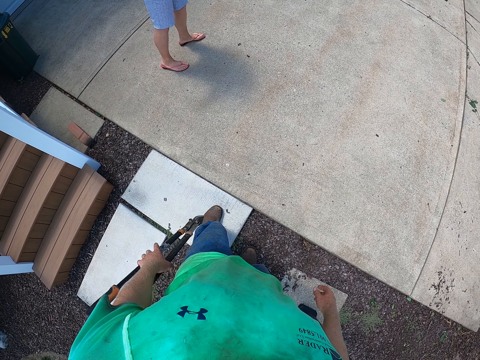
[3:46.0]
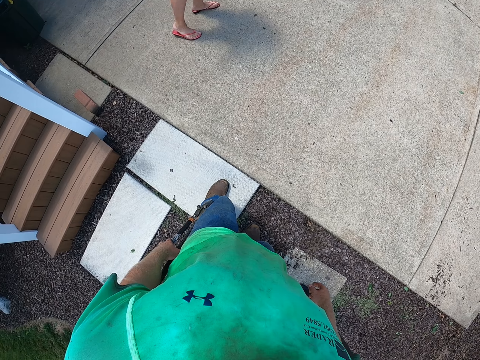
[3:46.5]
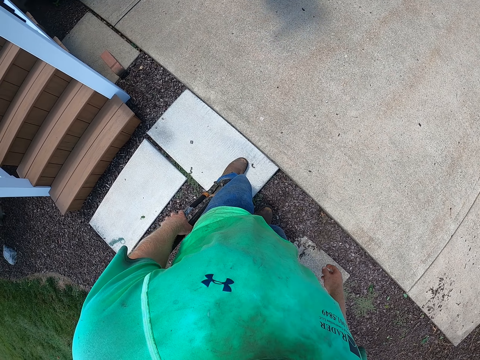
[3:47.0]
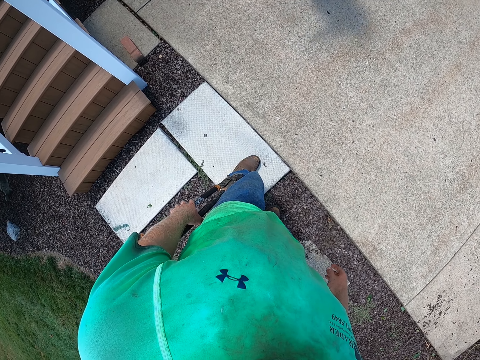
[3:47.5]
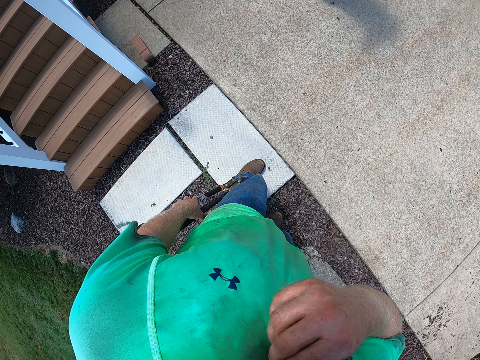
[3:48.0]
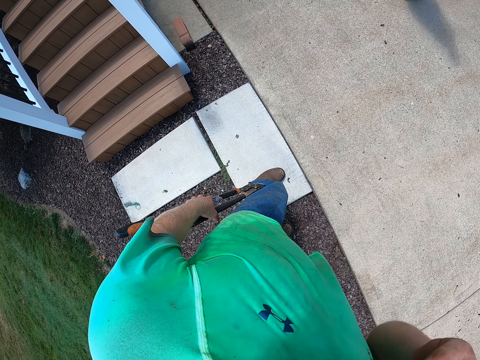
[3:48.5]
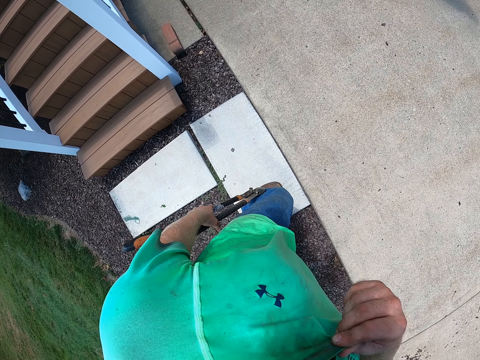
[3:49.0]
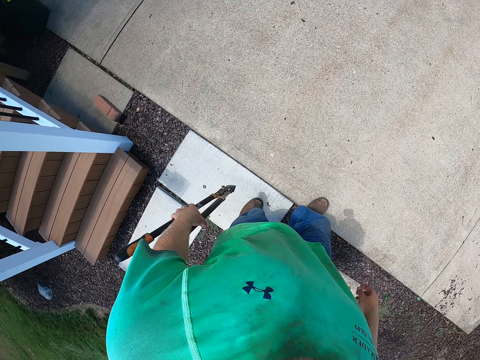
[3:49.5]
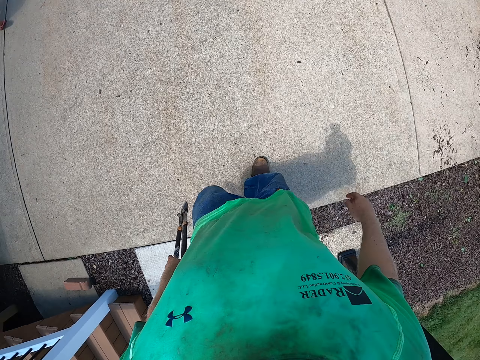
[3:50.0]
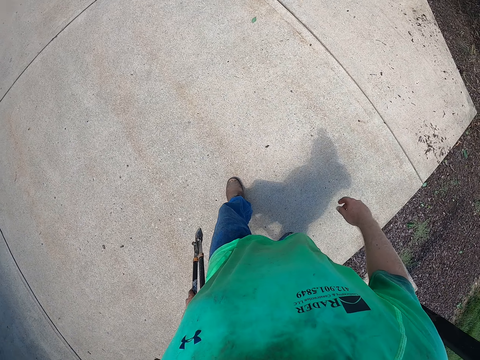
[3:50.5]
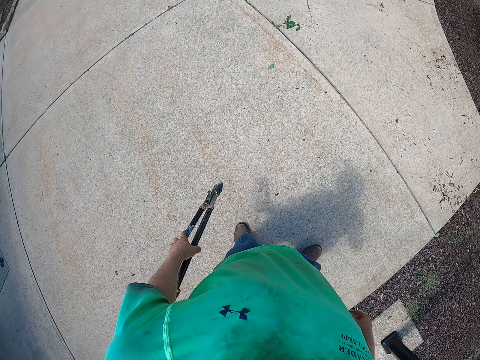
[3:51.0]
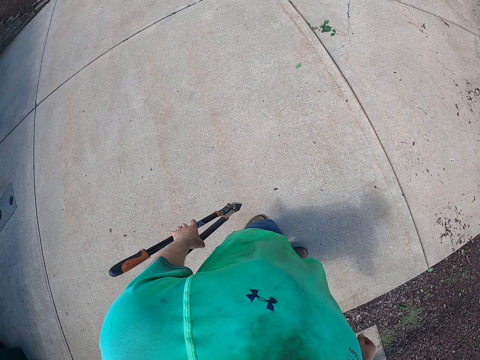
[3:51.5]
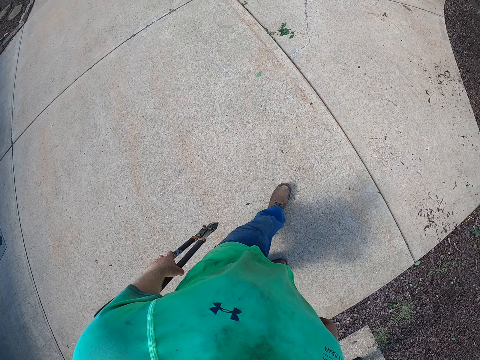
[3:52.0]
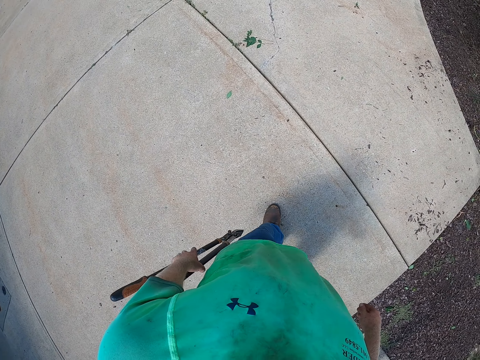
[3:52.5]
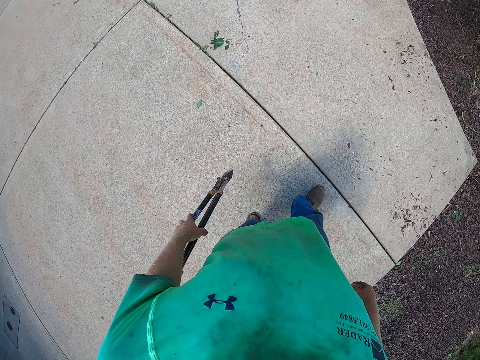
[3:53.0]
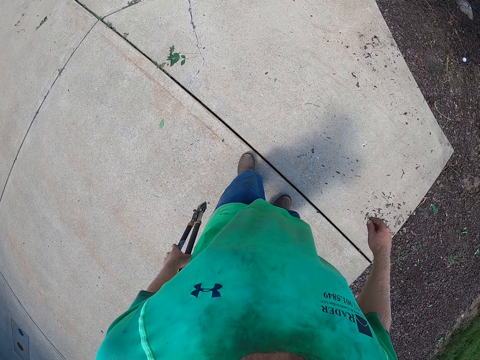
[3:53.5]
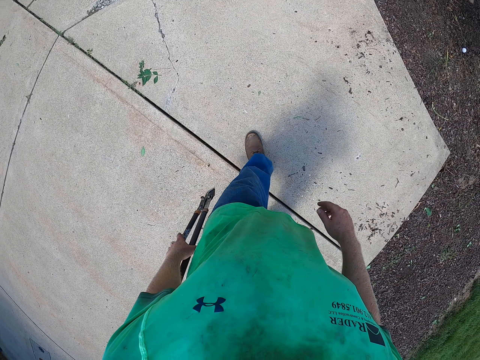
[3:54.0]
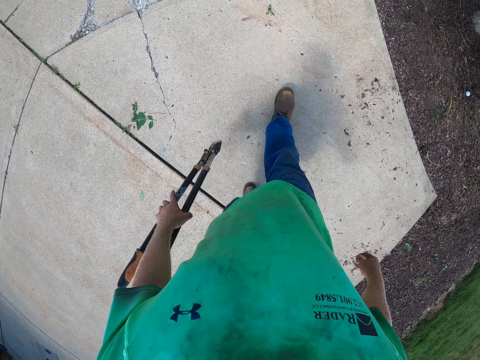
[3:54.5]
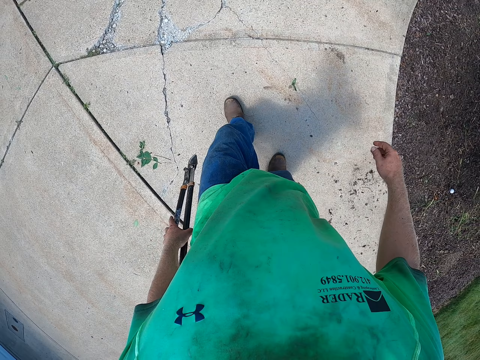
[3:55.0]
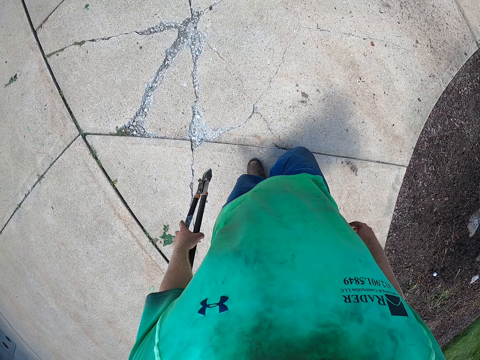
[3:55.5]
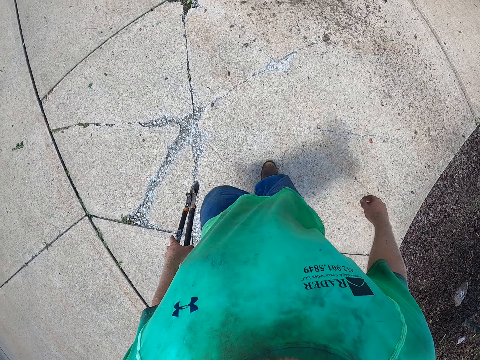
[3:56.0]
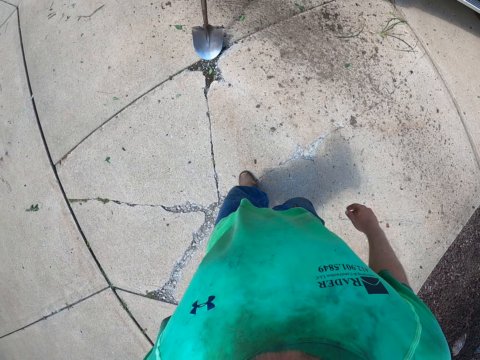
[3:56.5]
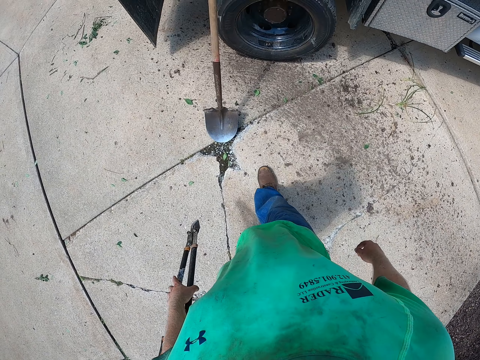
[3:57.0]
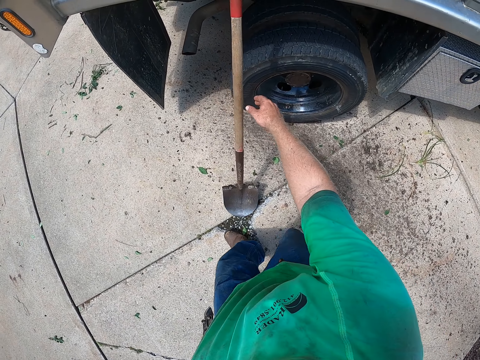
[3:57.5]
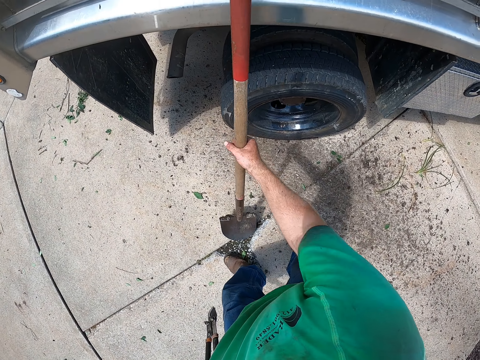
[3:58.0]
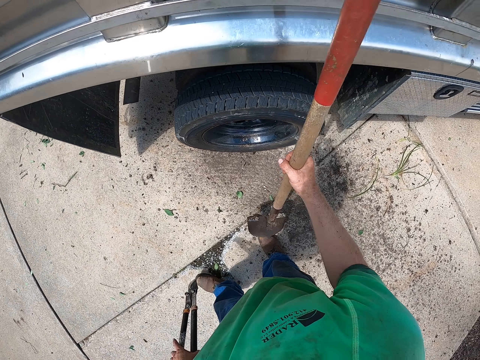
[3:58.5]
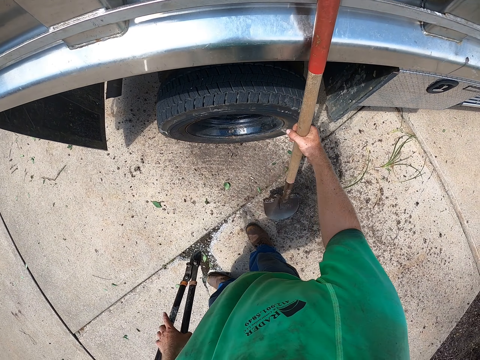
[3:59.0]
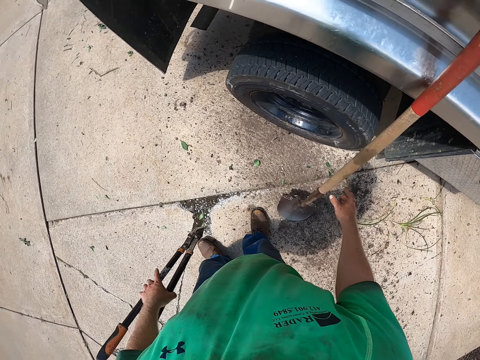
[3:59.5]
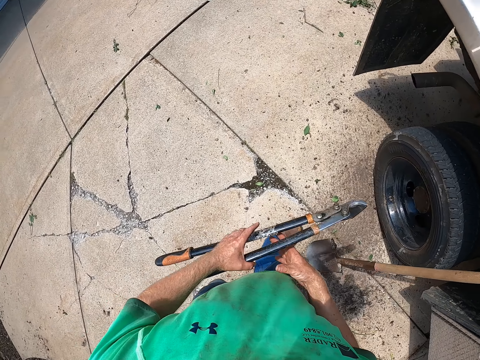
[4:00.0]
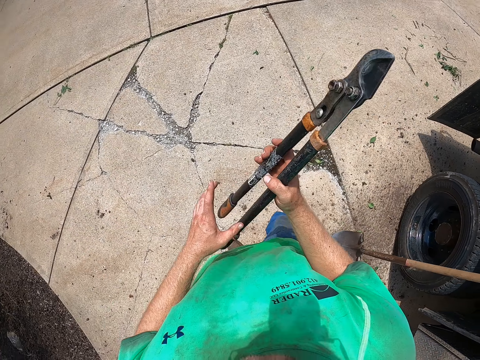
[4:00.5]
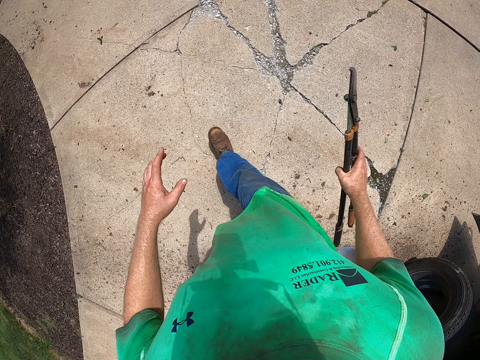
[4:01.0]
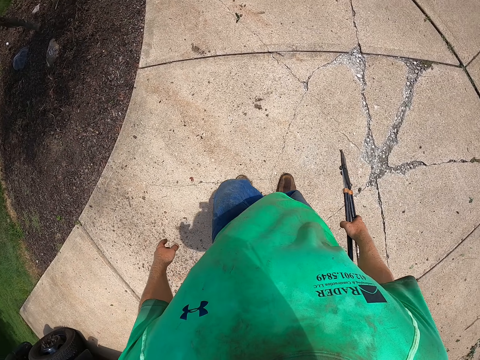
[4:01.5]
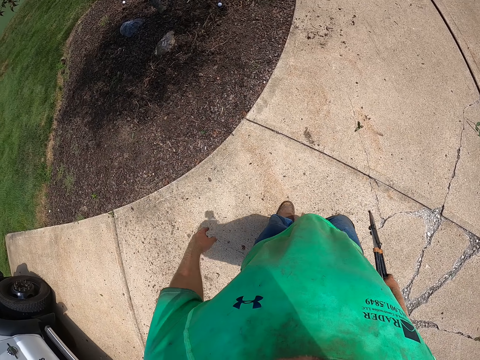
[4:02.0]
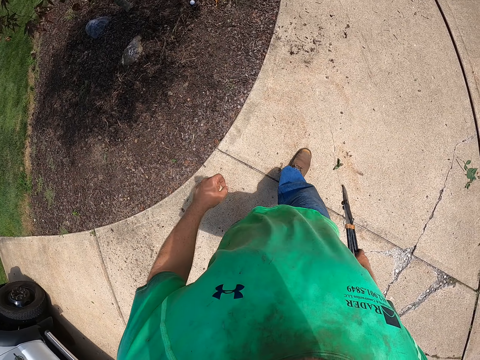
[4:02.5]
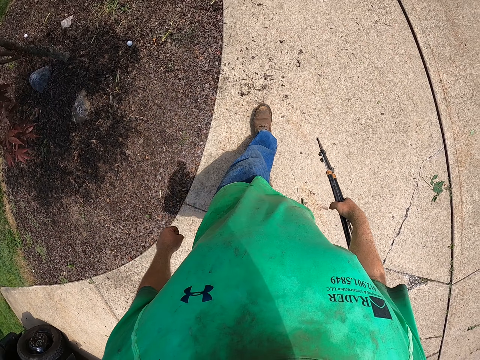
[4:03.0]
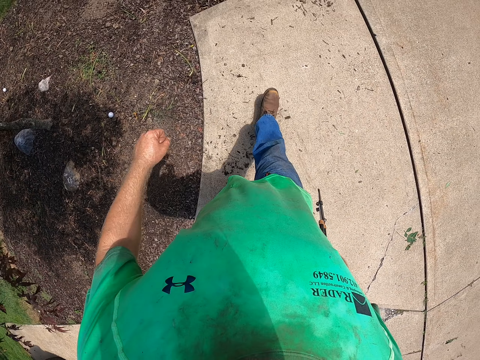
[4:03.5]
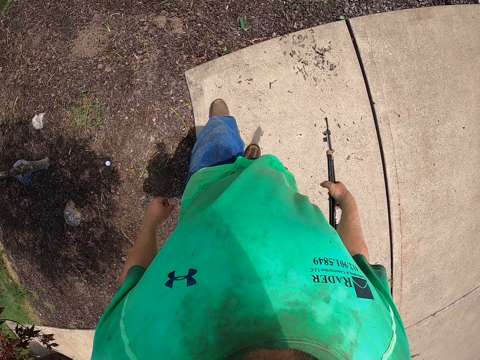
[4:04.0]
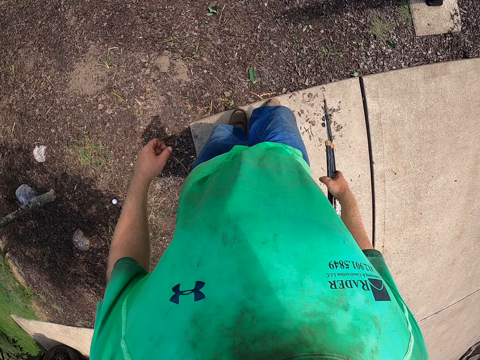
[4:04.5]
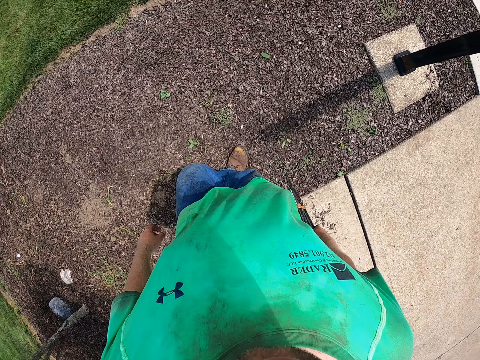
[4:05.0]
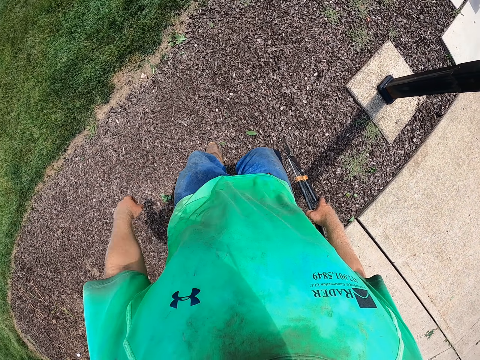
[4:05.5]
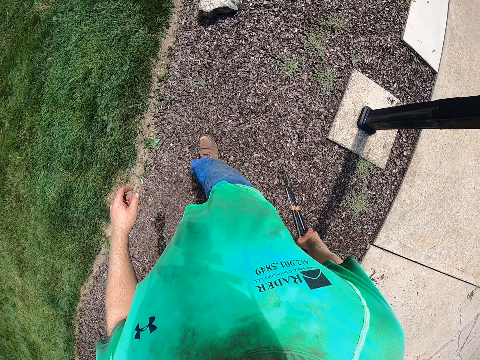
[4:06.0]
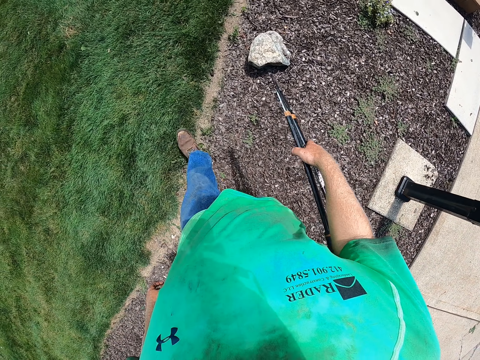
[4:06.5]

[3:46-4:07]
The camera wearer cleans his face with a cloth in his right hand. He walks. He moves a spade by a car to a side with his right hand. He passes the shear. He walks.

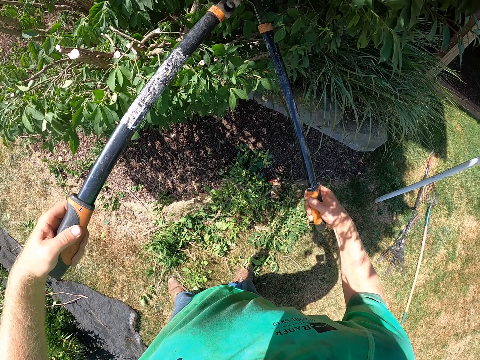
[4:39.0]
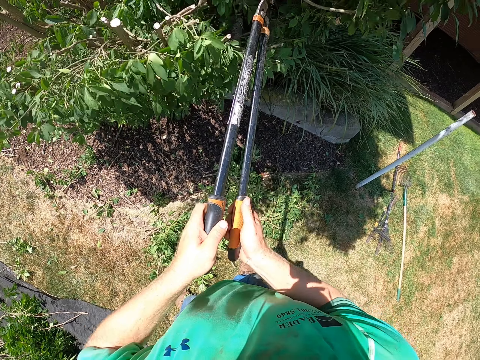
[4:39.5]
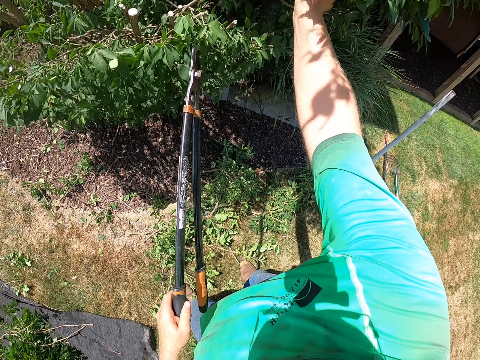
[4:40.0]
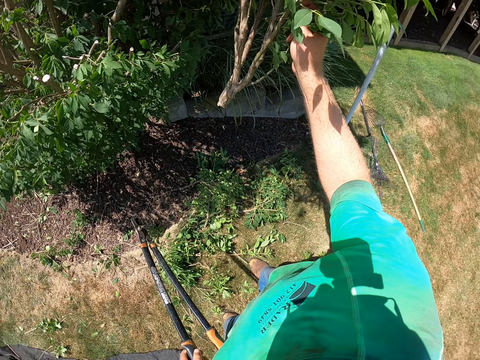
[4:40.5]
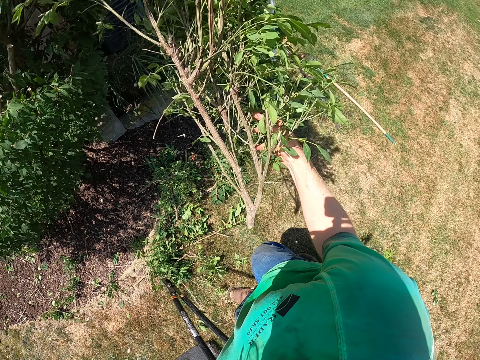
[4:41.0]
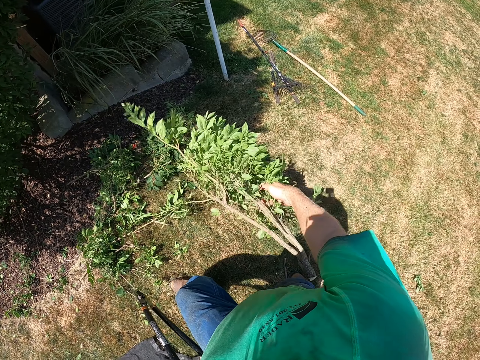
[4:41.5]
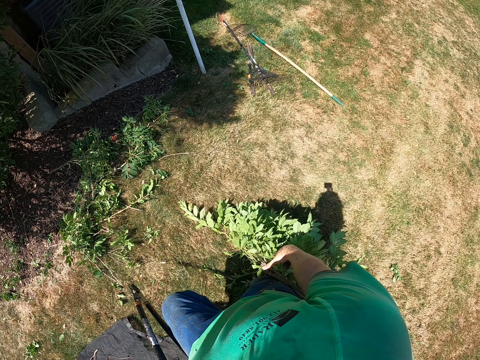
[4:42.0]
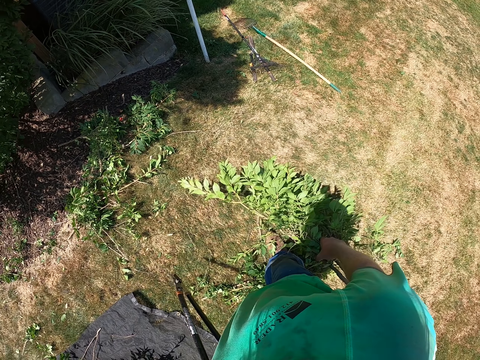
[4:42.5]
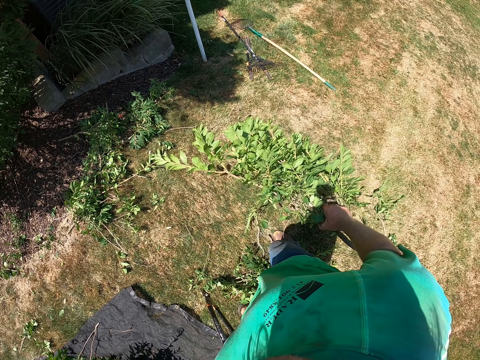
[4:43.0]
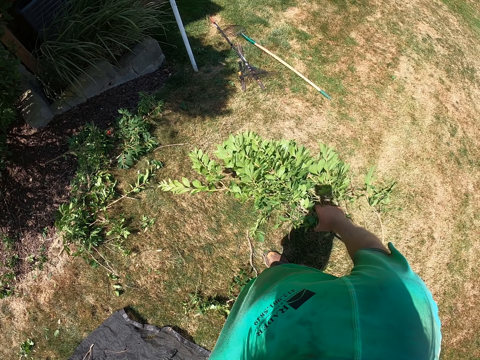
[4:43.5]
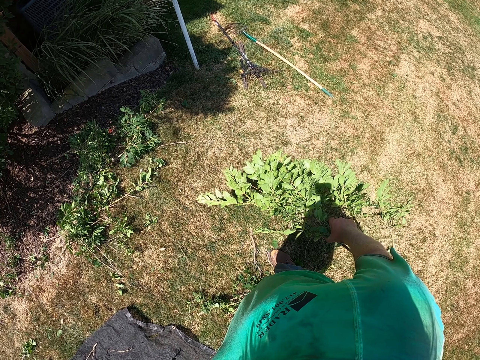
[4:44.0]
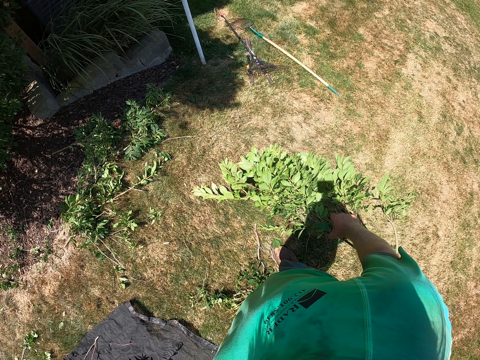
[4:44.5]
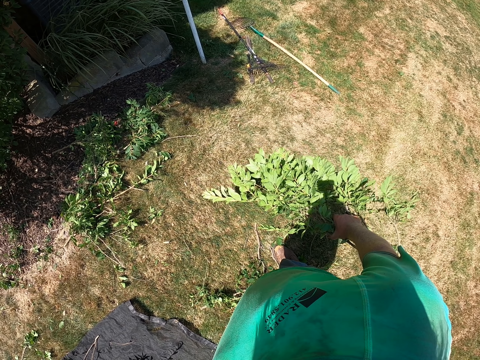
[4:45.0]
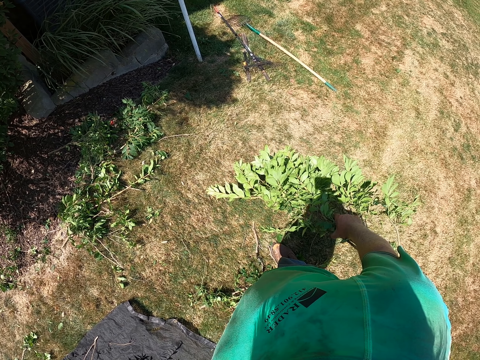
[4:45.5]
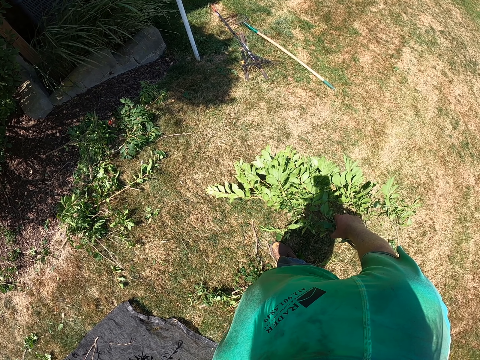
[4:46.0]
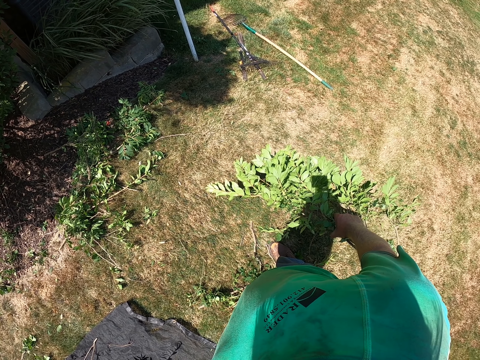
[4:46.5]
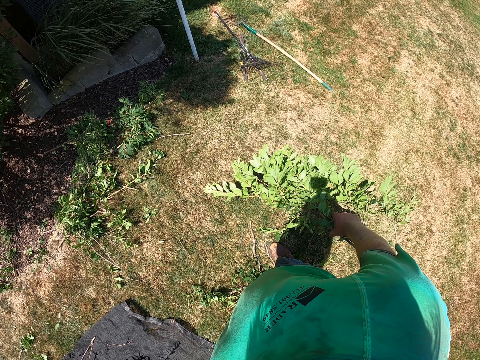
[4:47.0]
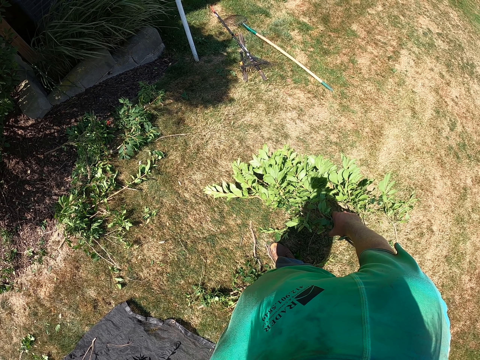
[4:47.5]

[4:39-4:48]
The camera wearer removes a branch of the shrub with his right hand.
